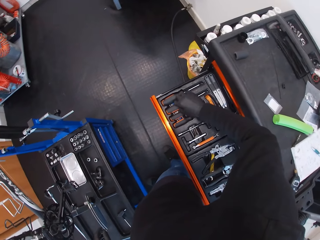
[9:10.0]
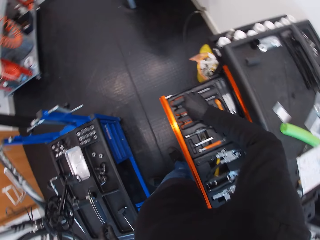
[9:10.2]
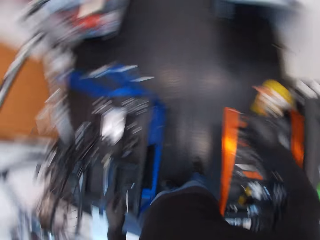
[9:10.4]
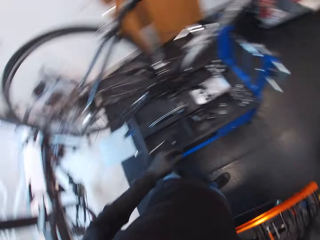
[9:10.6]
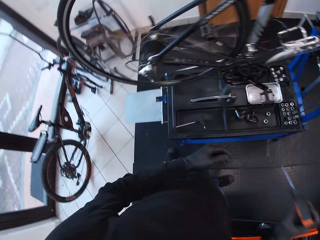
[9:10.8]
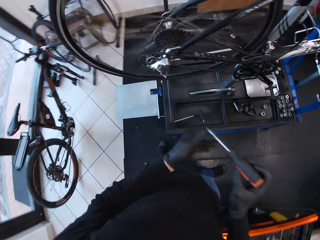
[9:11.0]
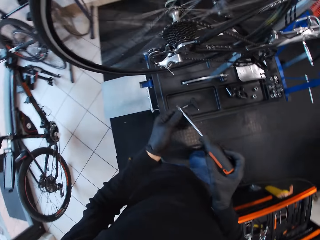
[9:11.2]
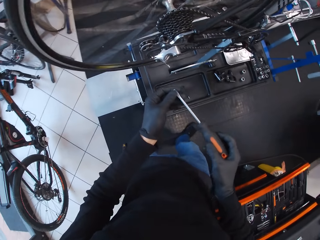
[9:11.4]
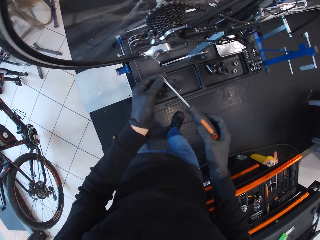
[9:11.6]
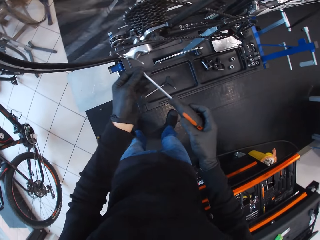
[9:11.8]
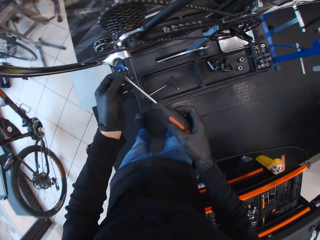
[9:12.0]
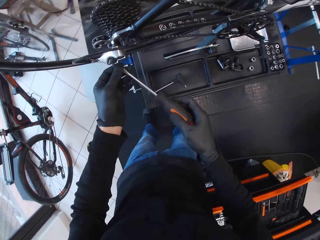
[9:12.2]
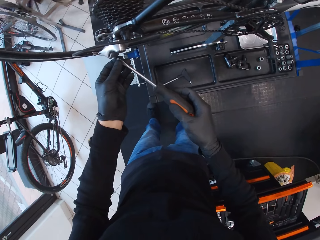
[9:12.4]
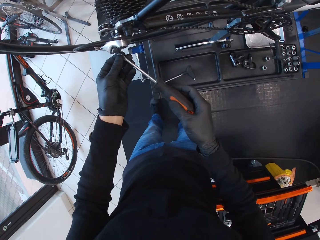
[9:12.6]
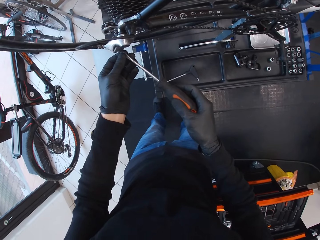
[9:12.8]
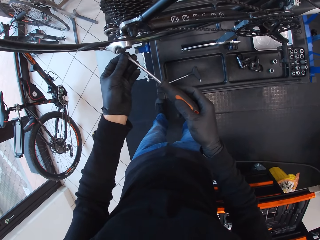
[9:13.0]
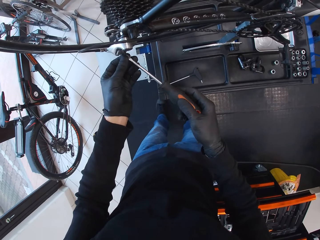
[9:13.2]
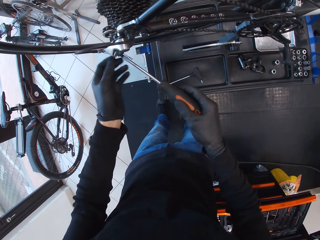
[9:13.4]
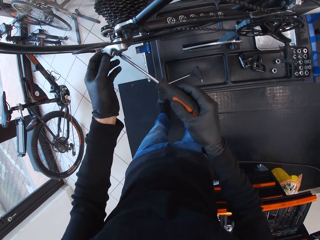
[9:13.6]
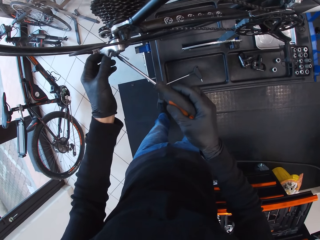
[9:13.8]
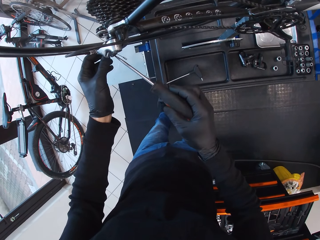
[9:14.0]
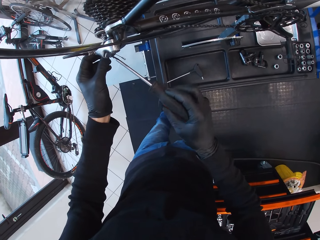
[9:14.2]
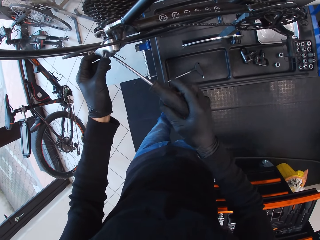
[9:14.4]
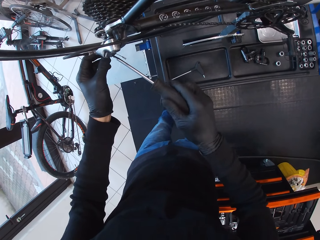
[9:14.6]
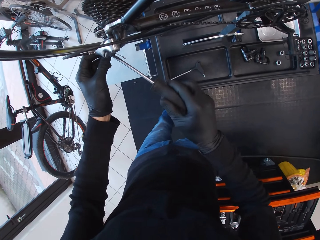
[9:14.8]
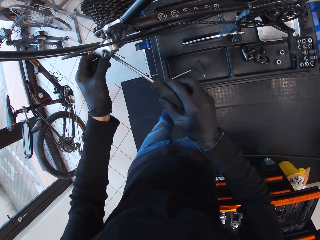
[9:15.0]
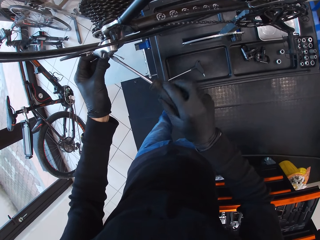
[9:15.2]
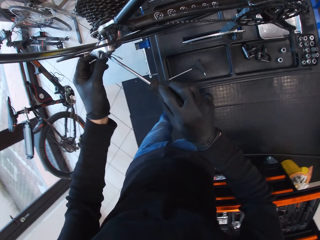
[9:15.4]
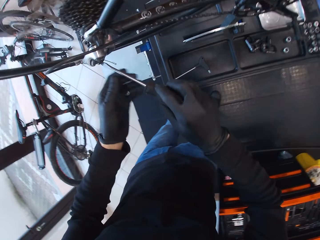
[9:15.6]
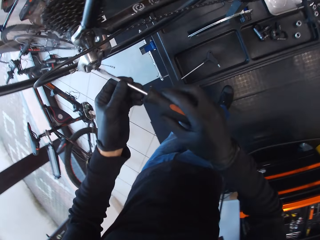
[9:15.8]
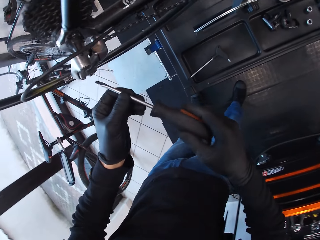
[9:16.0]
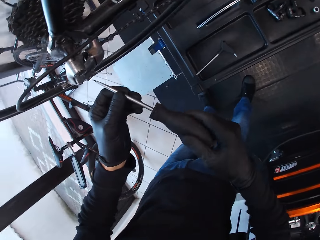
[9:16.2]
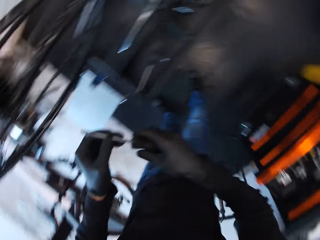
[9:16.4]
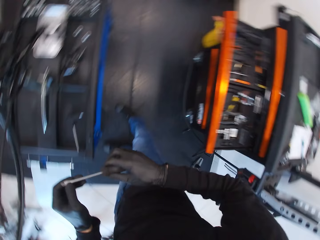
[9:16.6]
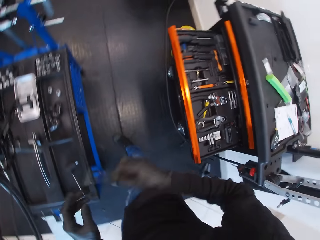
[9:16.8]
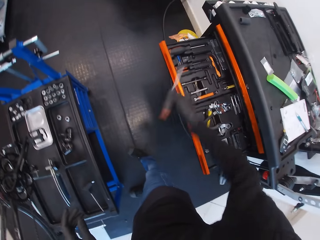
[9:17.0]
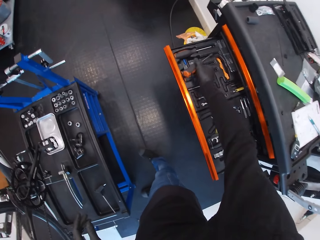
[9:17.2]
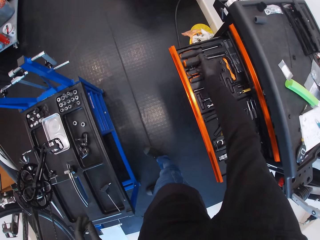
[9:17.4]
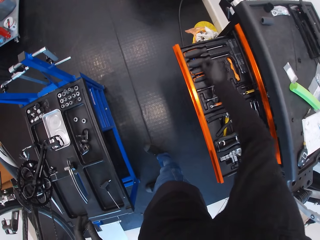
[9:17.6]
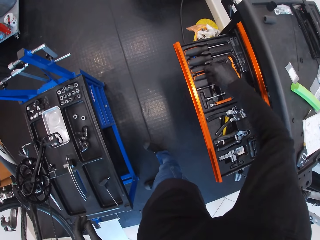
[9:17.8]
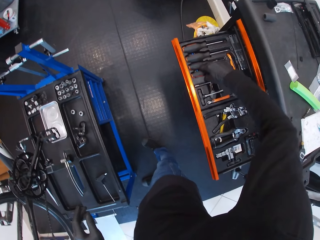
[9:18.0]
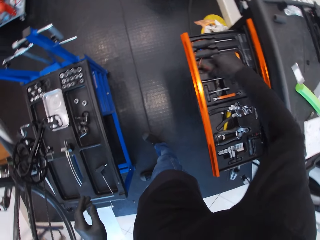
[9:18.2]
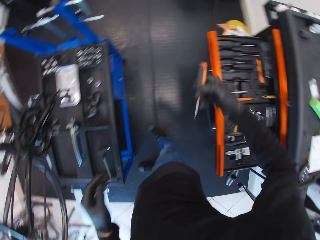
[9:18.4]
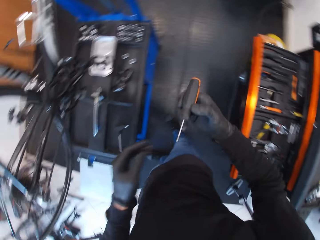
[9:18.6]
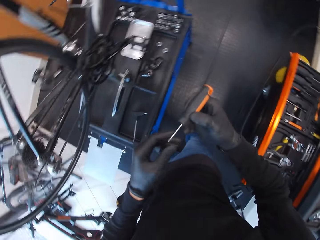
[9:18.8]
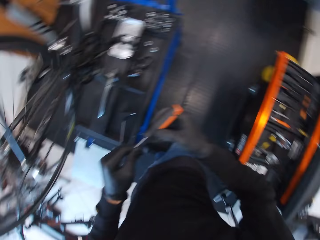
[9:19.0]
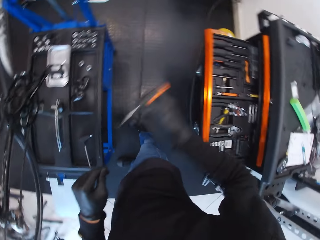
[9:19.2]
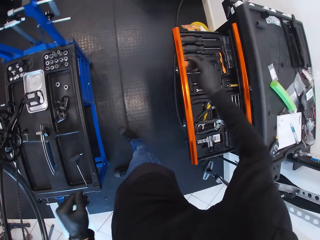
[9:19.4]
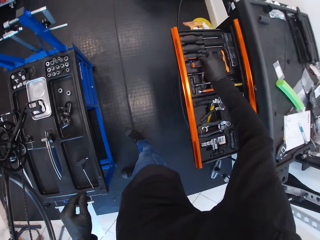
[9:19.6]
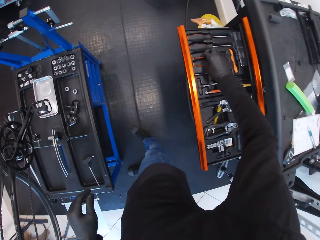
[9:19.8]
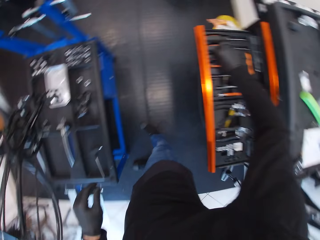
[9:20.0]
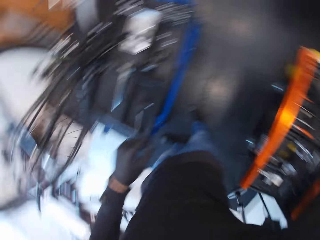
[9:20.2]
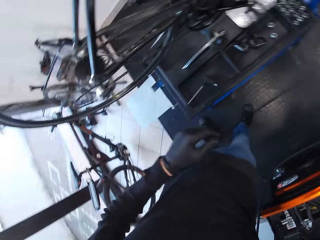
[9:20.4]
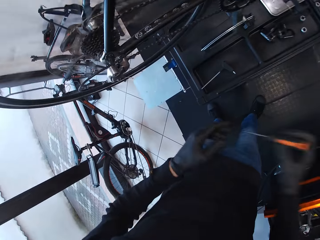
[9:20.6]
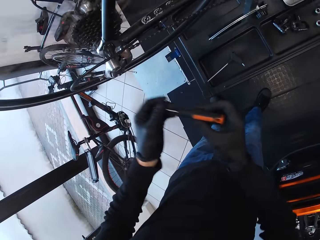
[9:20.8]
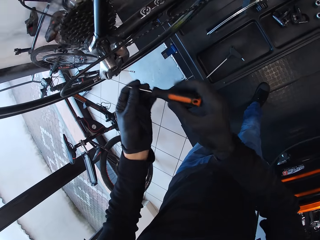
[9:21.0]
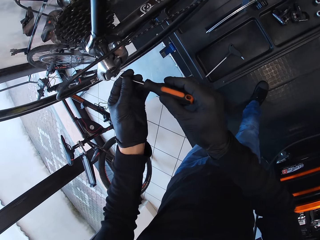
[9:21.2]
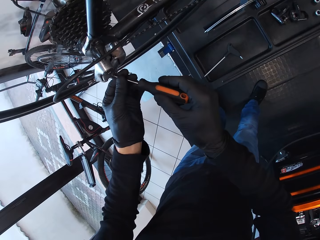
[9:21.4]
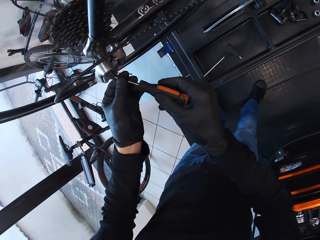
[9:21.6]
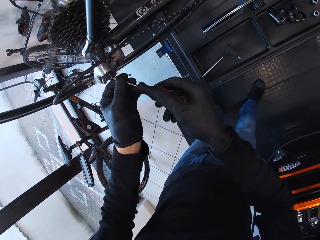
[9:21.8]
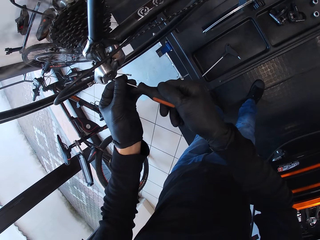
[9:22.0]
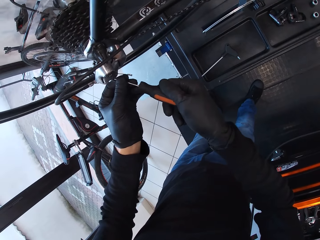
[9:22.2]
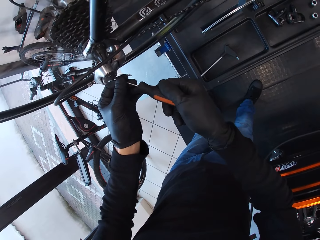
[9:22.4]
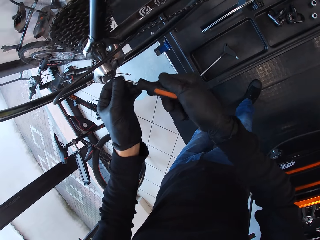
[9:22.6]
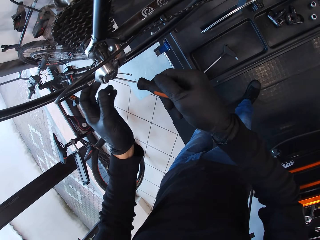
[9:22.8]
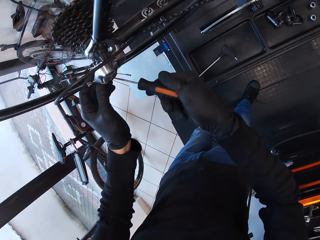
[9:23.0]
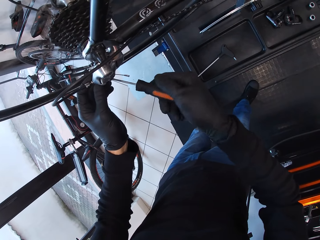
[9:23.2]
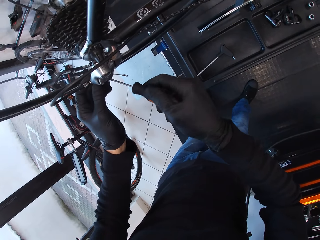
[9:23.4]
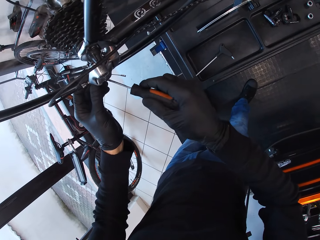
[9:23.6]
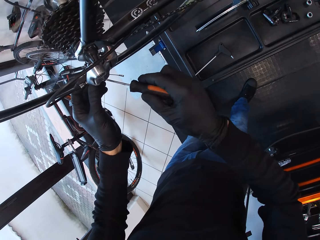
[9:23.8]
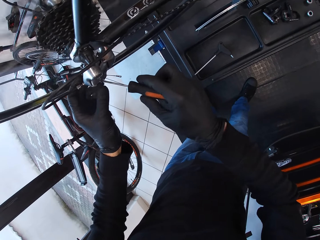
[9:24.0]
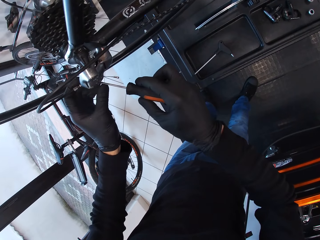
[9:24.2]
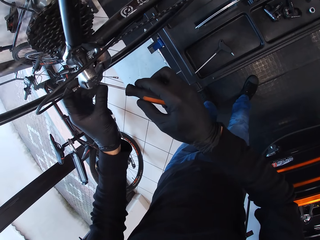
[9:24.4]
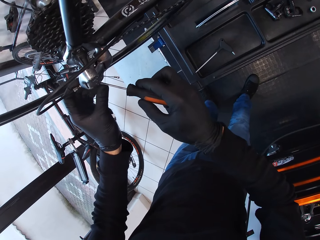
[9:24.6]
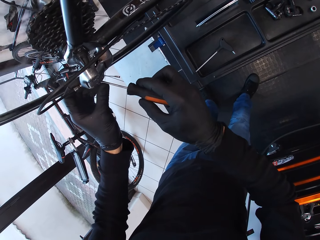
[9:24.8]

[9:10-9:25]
The camera wearer picks up a screwdriver. They turn around and fix the wheel with the screwdriver. They look around and drop the screwdriver in the drawer. They pick up the screwdriver from the drawer and hold the screwdriver with both hands. They drop the screwdriver in the drawer. They look around and pick up the screwdriver. They hold the screwdriver with both hands. They open the screw and tighten the screw with the screwdriver in the right hand.

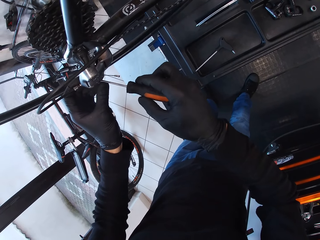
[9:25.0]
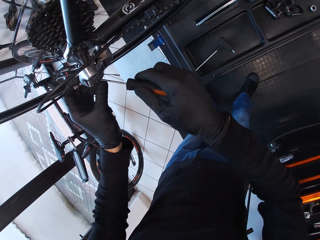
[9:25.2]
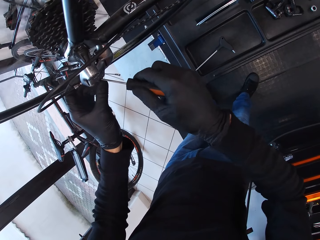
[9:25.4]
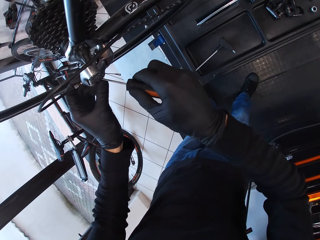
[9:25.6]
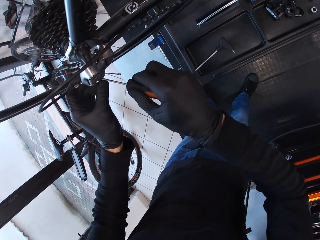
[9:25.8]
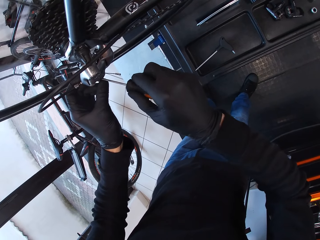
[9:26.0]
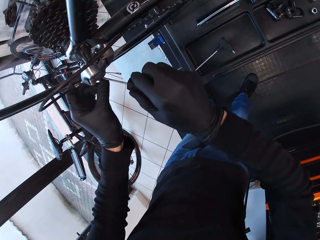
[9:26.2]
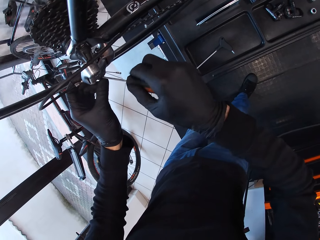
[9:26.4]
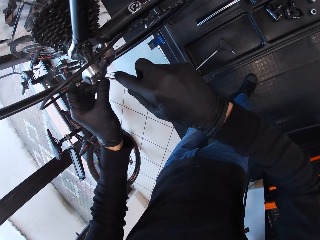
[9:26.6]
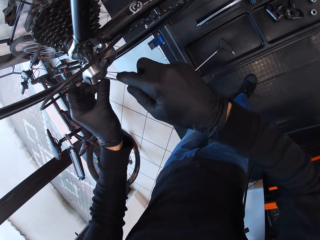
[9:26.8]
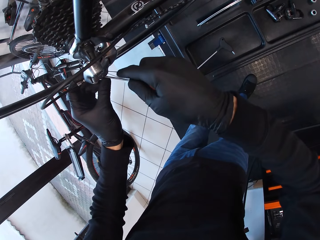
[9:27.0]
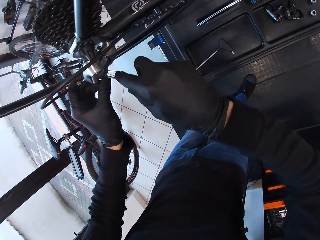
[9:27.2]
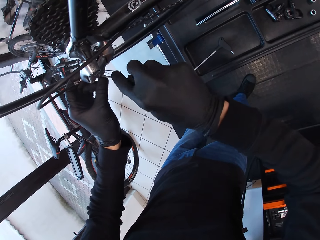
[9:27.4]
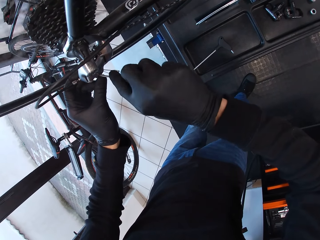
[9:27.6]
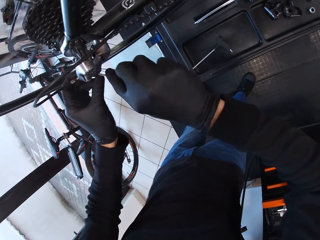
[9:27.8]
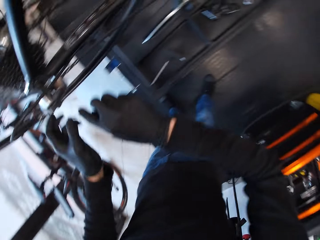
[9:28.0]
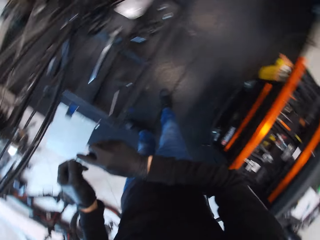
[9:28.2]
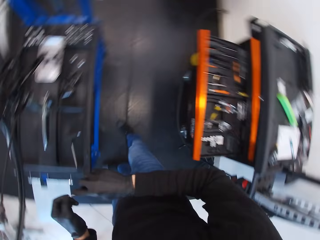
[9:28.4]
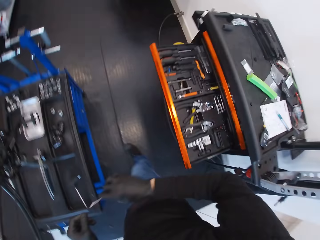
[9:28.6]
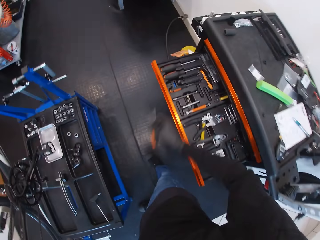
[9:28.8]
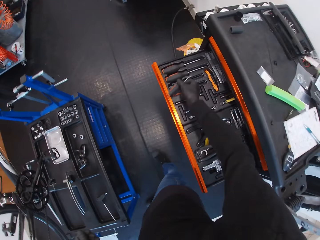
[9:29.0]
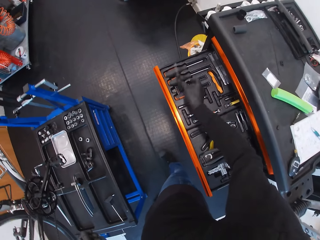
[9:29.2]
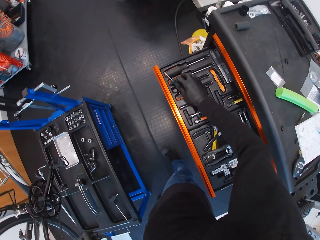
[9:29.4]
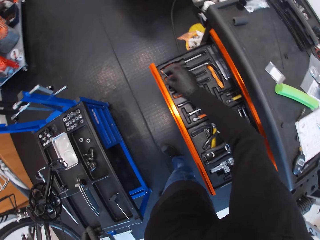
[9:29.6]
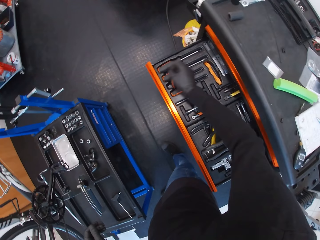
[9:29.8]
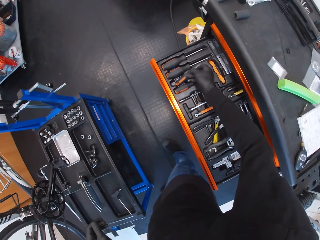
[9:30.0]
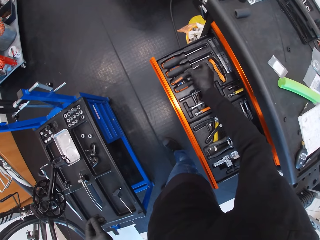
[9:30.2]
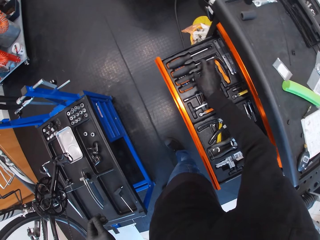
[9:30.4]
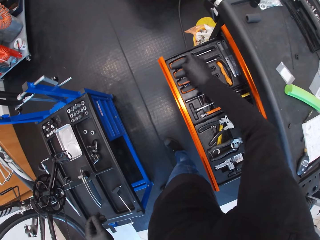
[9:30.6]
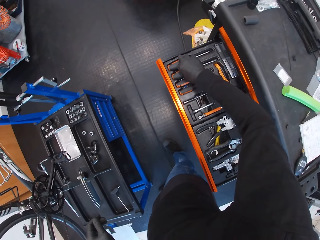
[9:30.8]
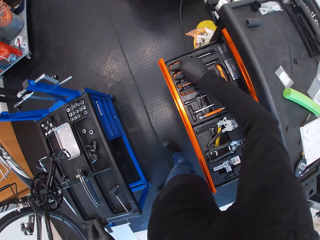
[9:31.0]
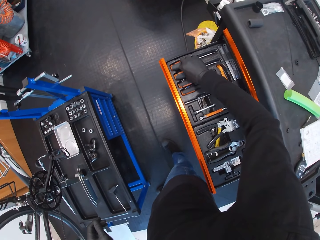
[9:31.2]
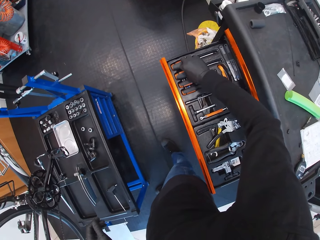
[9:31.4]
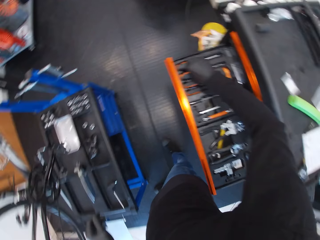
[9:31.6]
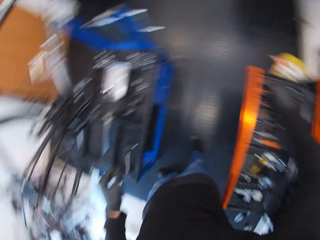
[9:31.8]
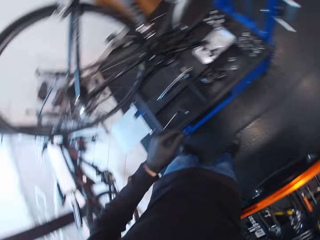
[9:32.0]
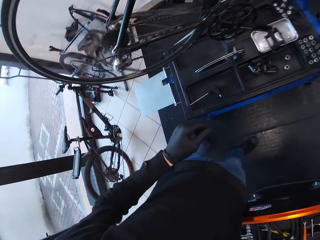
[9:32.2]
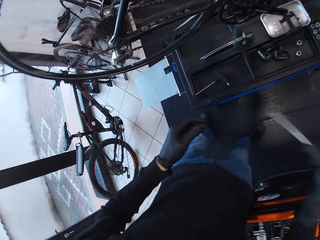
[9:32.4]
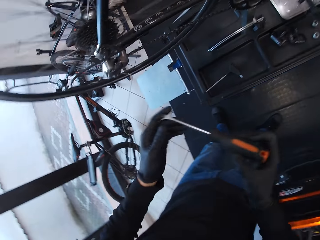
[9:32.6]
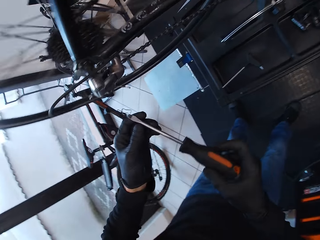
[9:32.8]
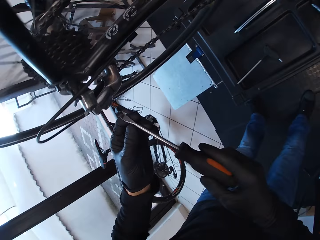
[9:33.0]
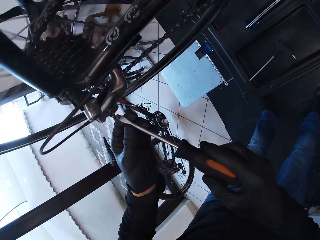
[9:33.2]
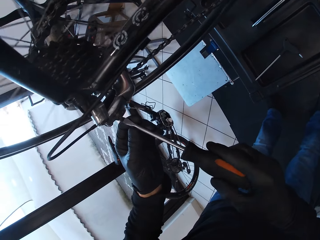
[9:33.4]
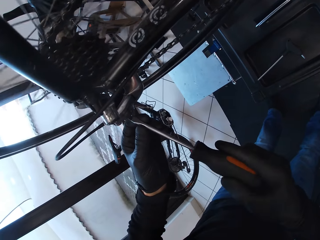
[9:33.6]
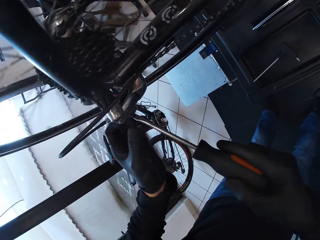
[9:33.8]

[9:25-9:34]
The camera wearer looks around and drops the screwdriver in the drawer. They pick up the screwdriver and look around.
